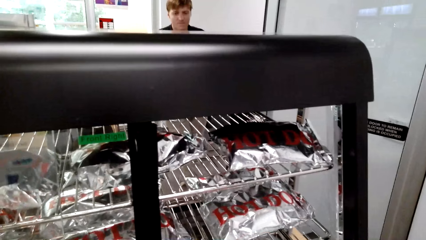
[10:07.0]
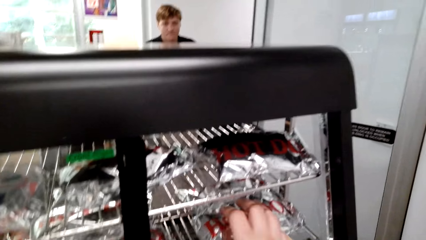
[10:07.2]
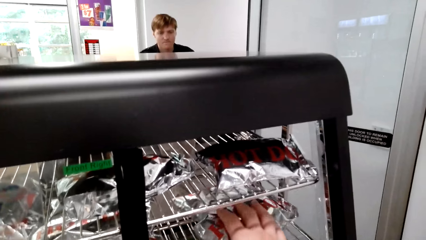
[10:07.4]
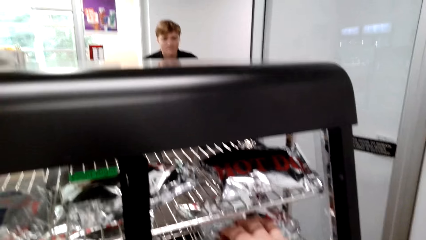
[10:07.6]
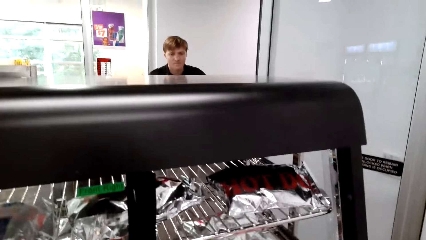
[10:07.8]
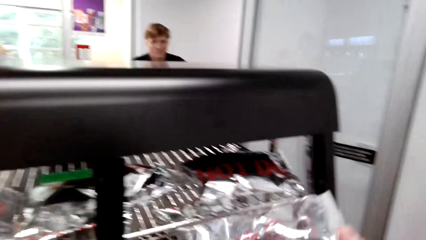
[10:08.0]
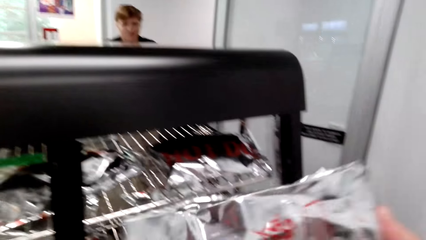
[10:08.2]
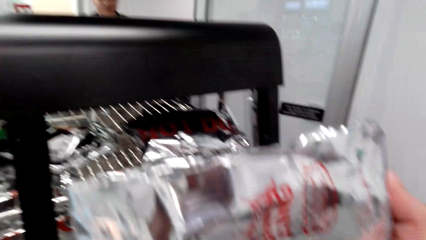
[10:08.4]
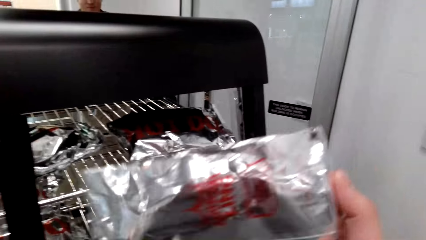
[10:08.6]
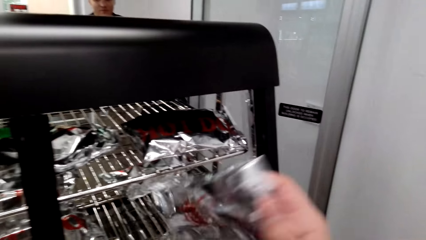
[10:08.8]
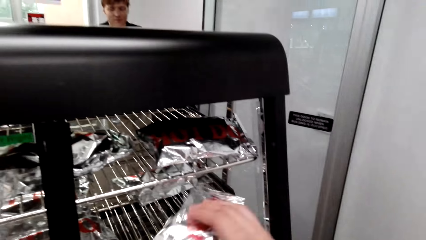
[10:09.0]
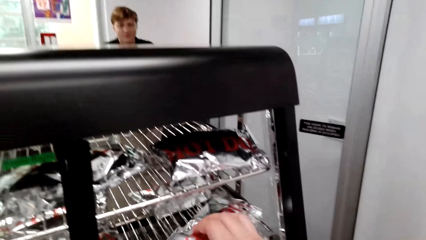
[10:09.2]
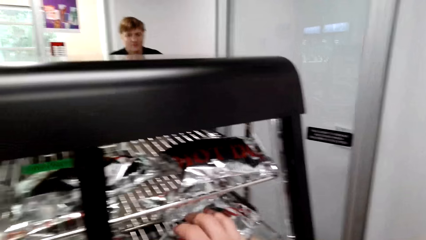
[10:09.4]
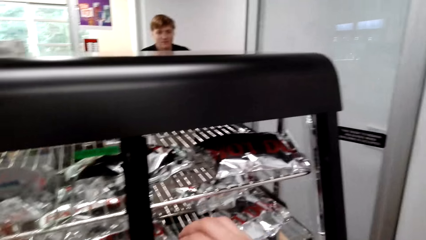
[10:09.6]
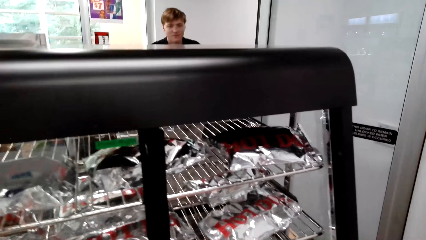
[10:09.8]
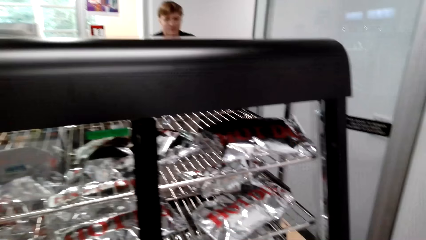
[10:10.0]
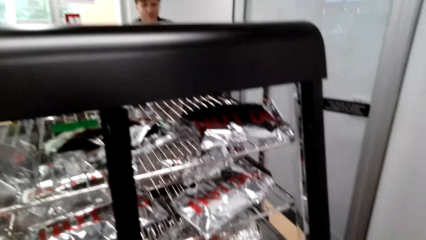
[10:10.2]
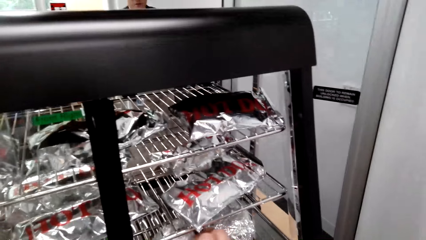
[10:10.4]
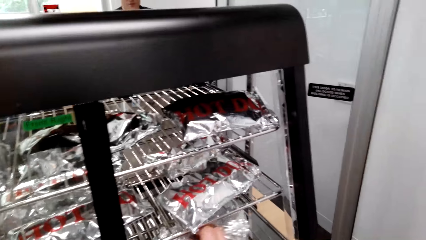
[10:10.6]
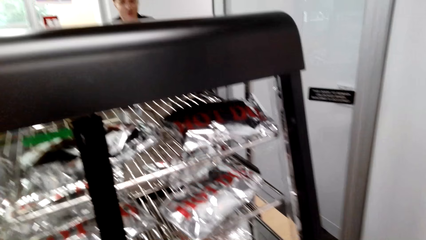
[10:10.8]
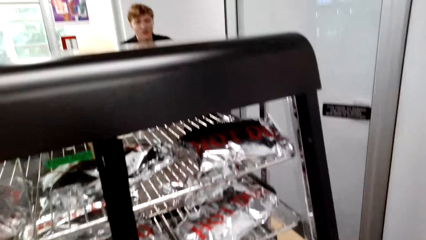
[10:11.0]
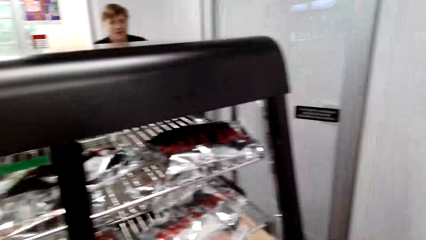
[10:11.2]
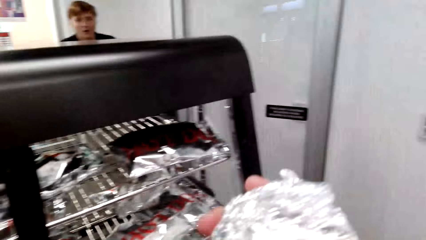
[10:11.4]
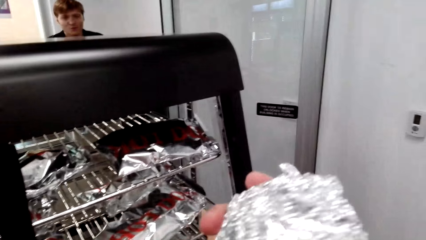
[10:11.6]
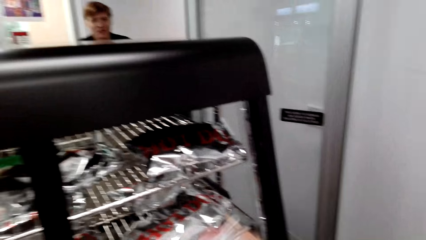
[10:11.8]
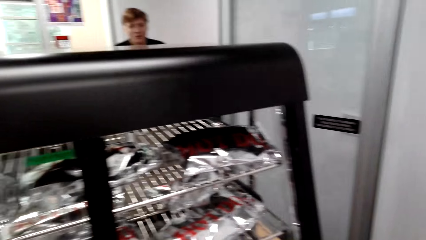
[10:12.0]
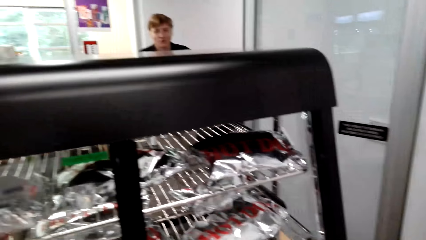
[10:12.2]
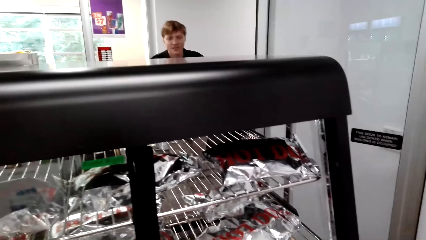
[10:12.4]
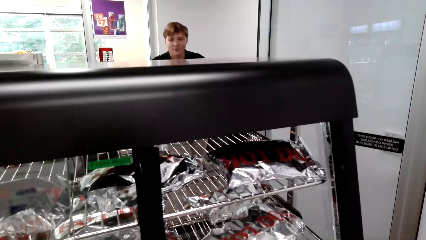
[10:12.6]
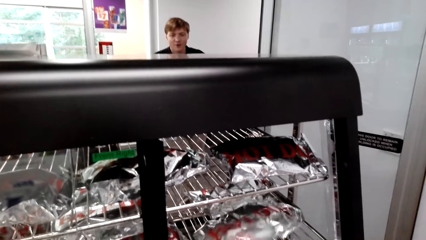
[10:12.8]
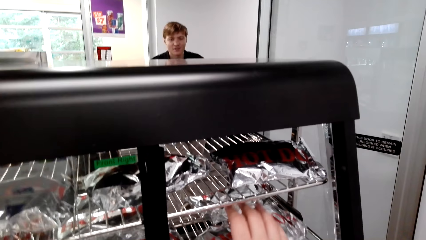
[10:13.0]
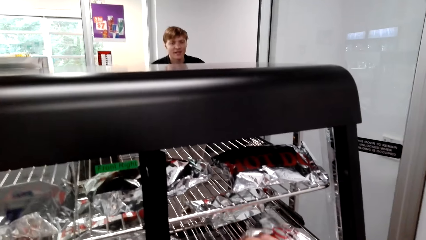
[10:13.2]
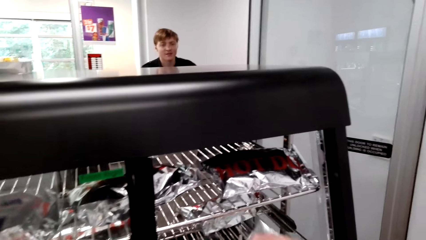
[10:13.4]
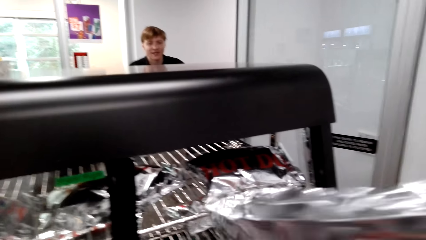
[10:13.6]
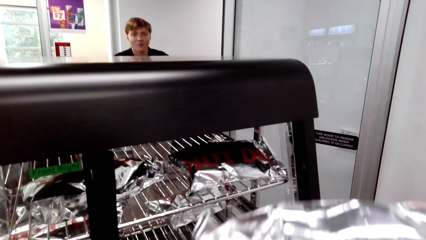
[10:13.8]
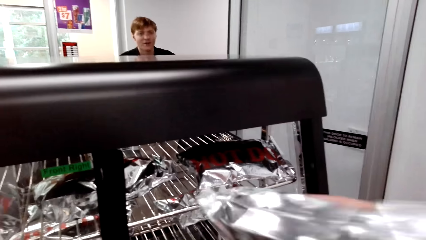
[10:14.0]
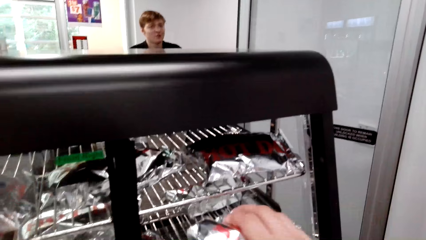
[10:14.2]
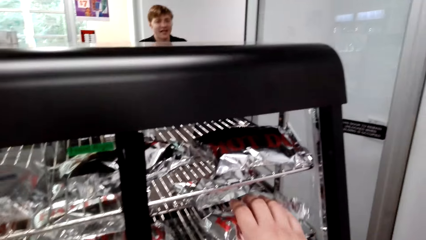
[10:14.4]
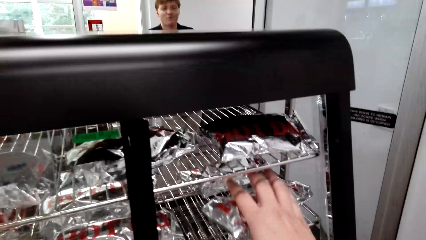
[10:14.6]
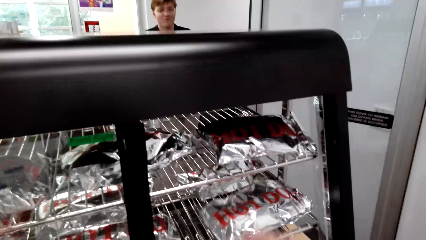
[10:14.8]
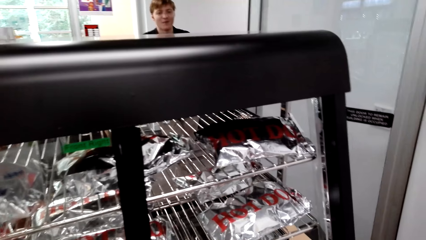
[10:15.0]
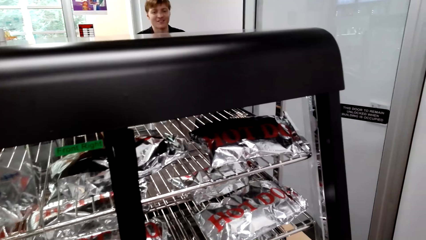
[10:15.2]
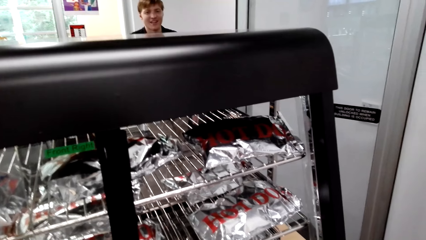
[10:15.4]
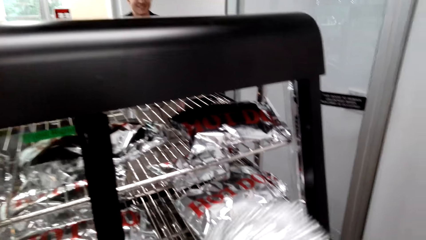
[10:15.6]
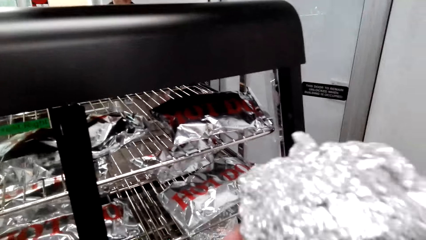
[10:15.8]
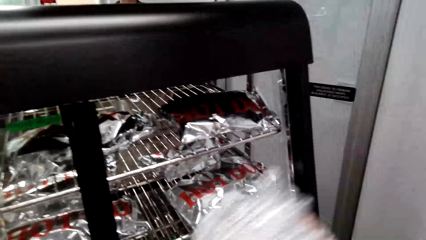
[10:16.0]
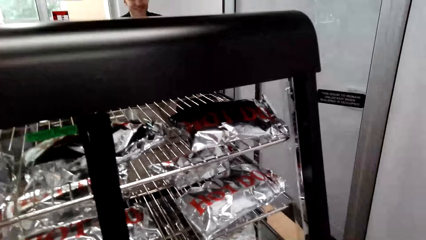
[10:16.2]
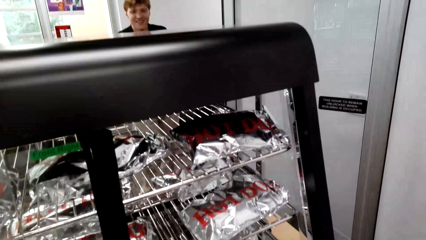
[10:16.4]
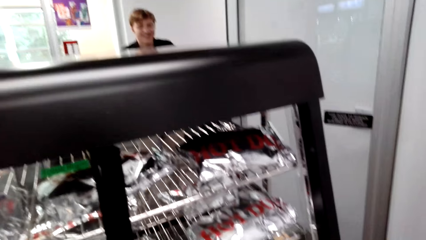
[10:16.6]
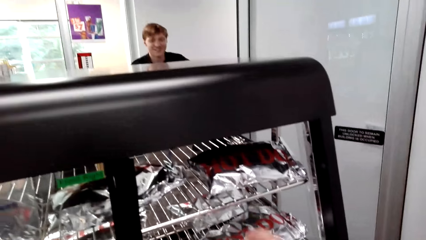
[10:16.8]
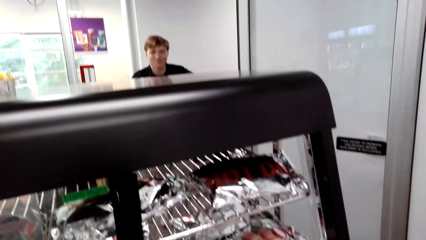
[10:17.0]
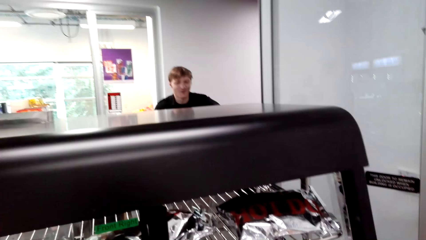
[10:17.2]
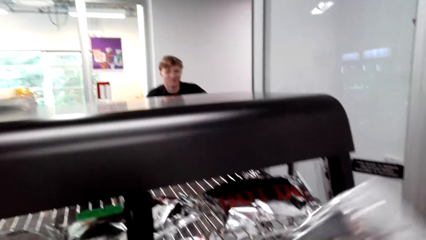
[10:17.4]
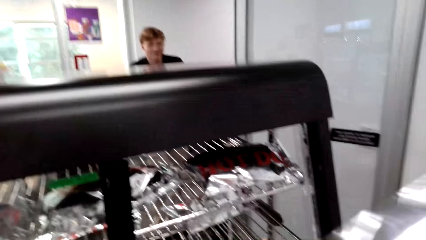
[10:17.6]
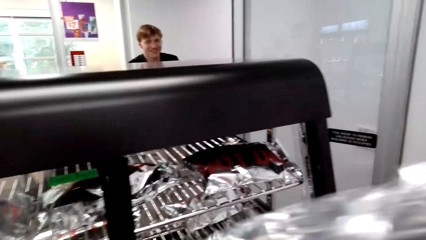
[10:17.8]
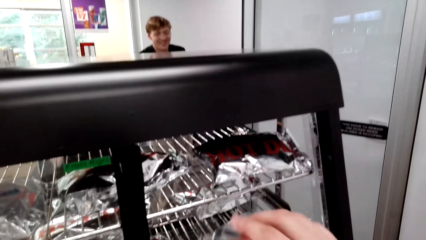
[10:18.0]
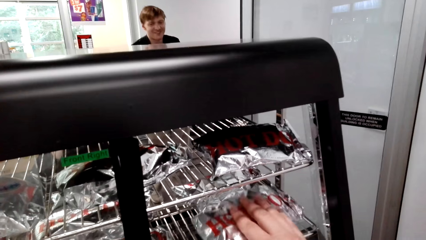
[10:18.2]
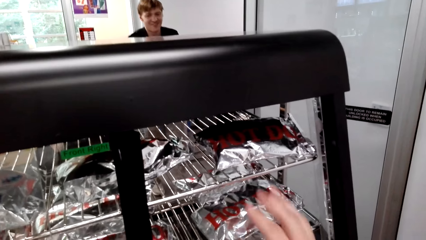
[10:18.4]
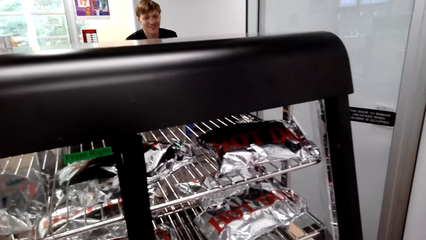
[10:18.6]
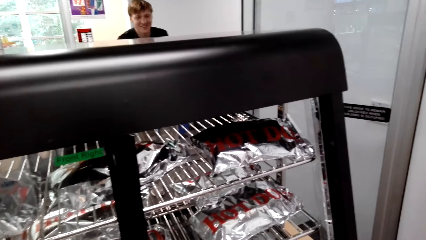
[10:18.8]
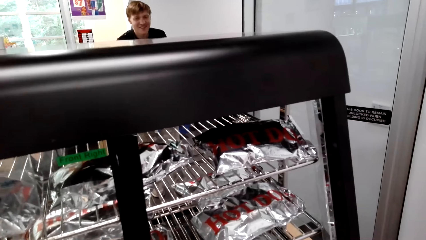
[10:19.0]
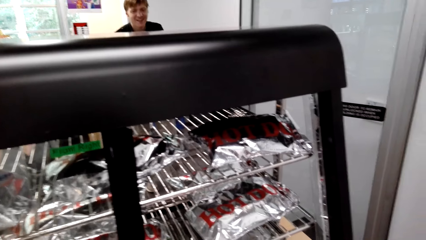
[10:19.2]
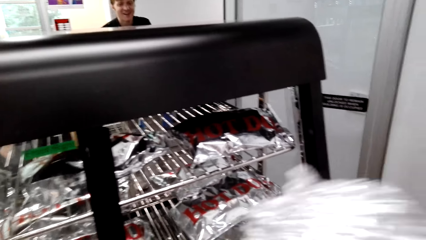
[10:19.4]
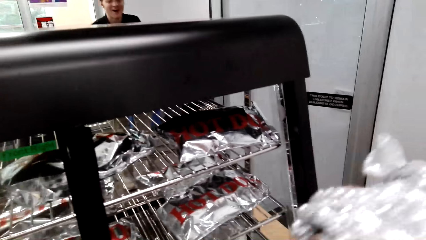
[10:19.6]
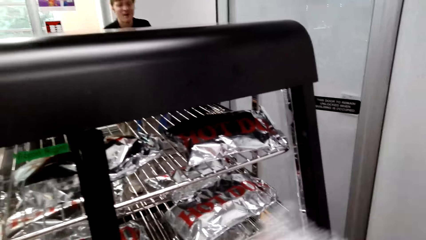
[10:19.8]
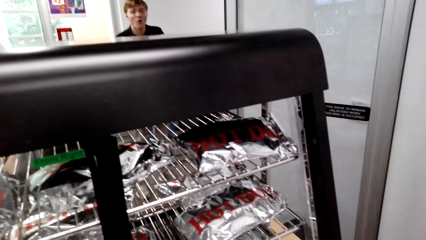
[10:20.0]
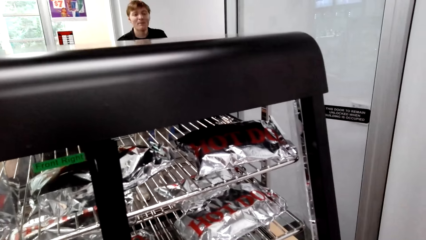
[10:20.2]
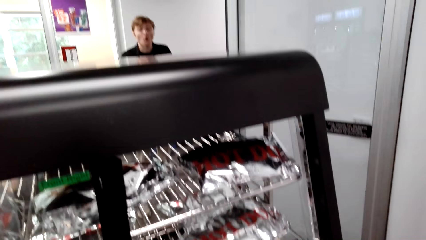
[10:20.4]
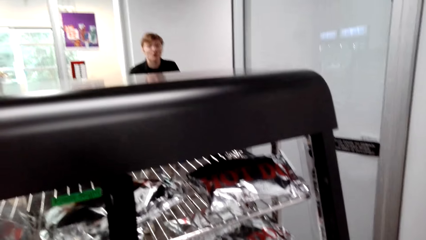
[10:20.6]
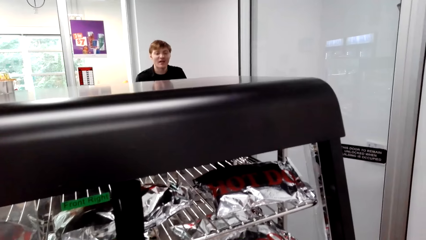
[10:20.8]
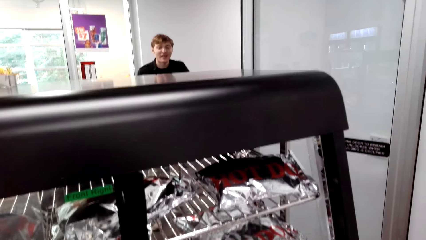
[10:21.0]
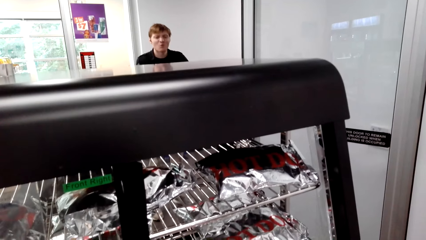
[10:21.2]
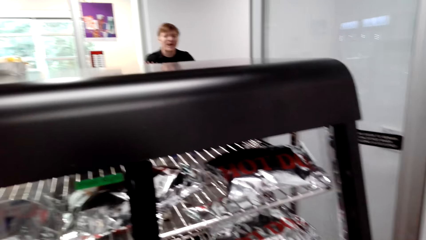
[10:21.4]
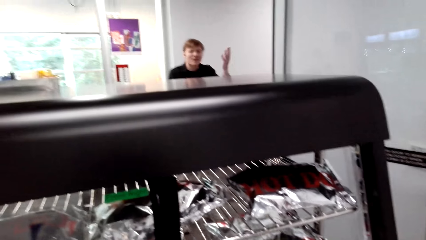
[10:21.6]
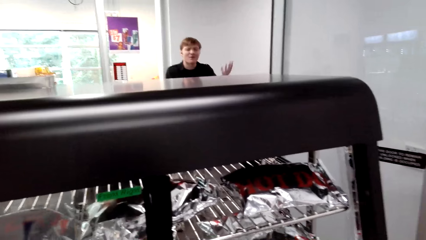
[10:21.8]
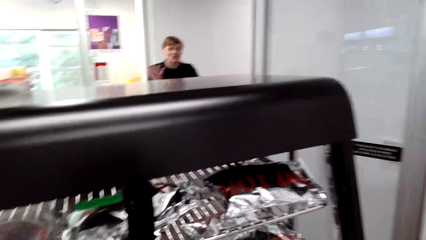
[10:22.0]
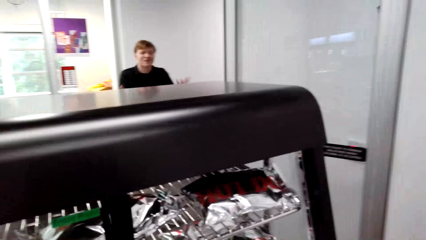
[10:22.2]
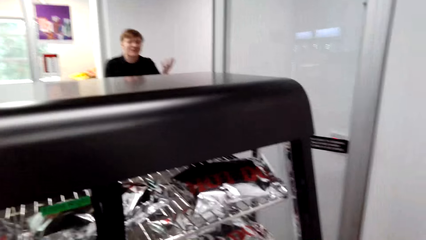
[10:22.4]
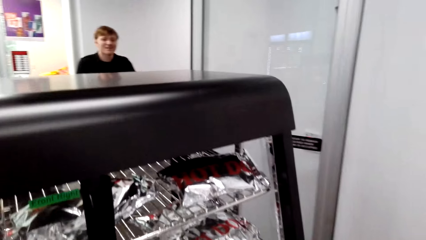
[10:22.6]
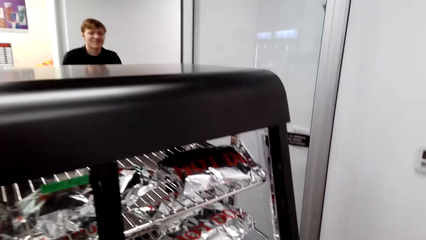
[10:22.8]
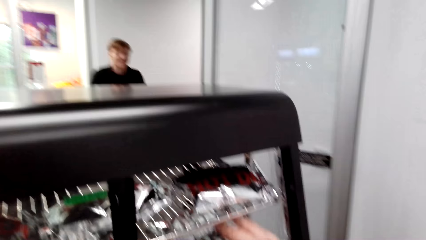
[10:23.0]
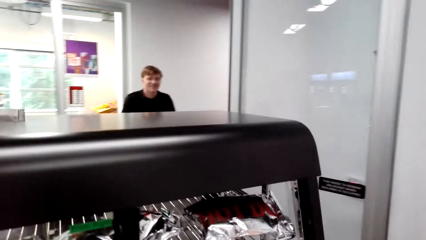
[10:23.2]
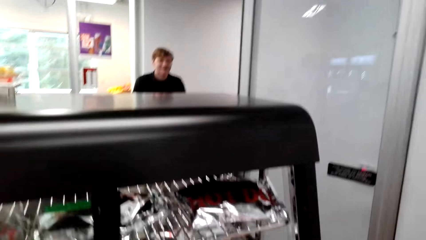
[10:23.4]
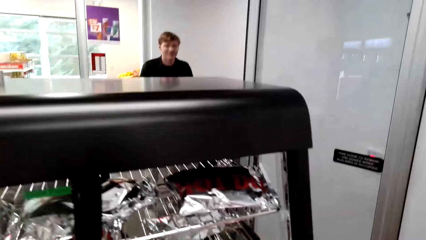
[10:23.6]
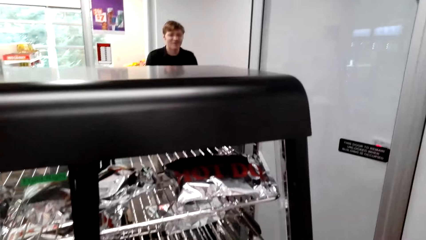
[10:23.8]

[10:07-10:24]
The camera wearer pokes something inside the grill. They carry something up. A person stands across the room. The camera wearer touches something on the grill. They converse with a man. They return something in the grill. They converse with the man.
